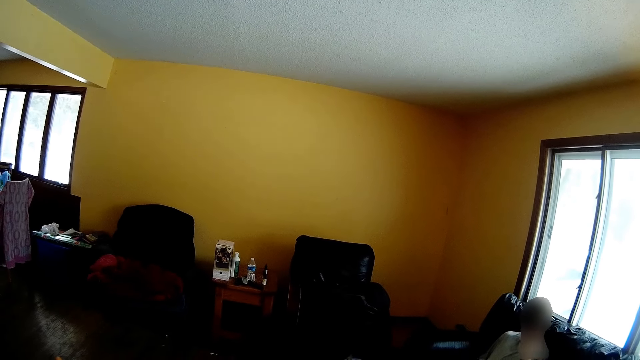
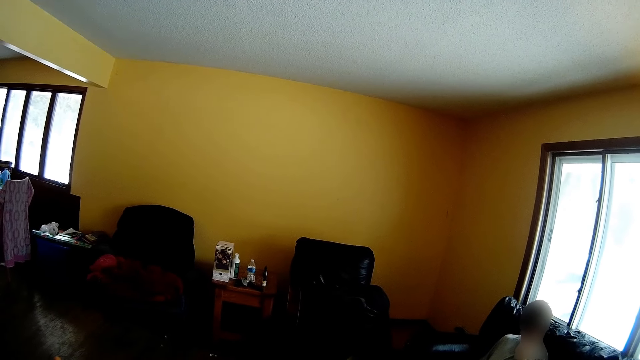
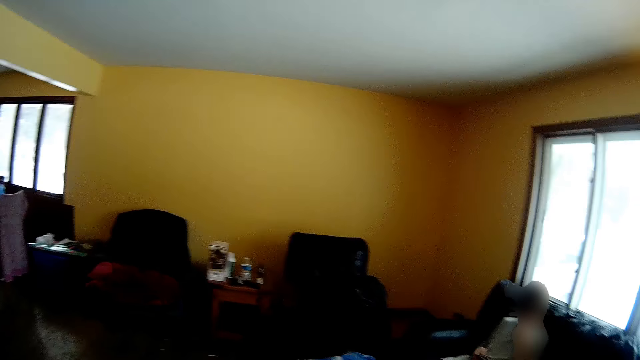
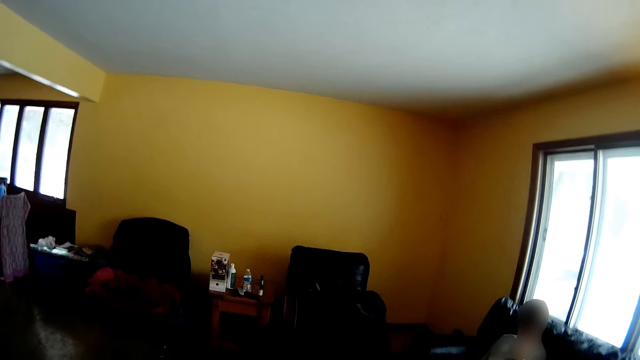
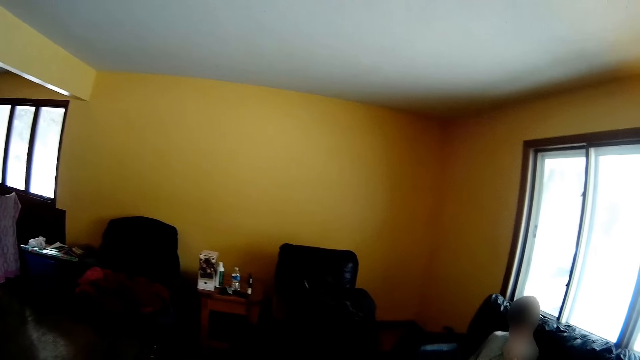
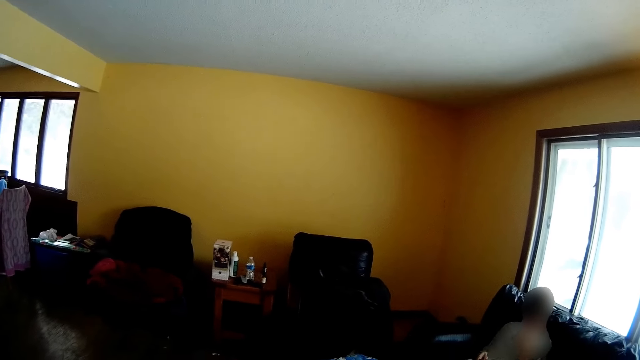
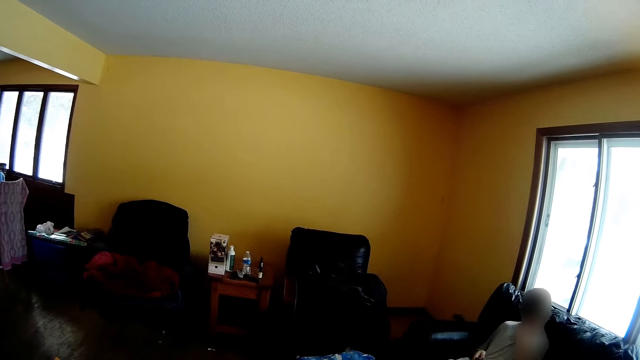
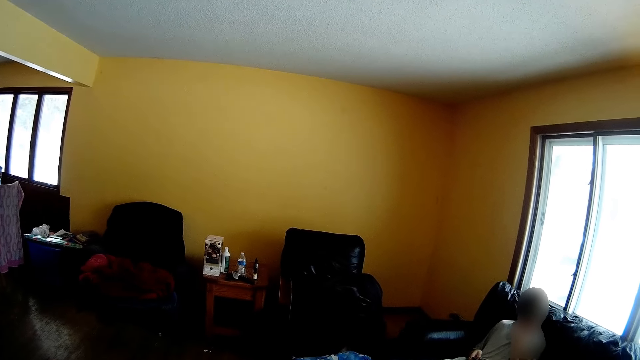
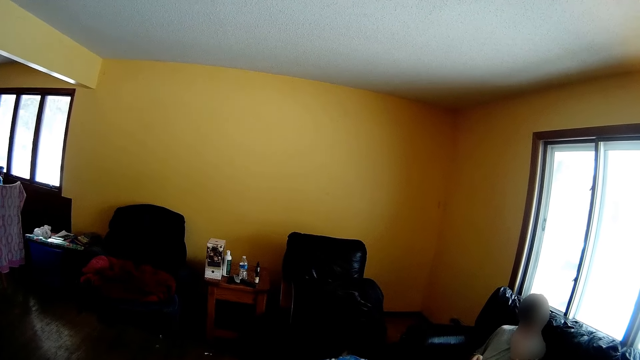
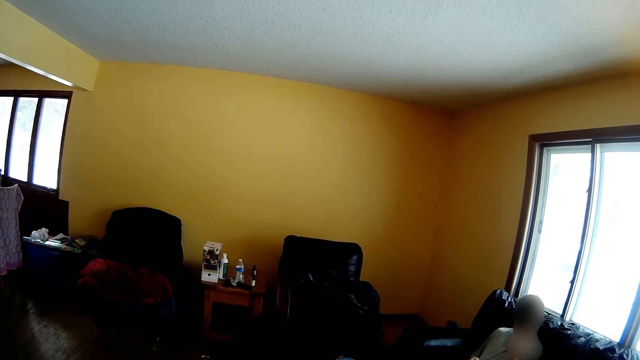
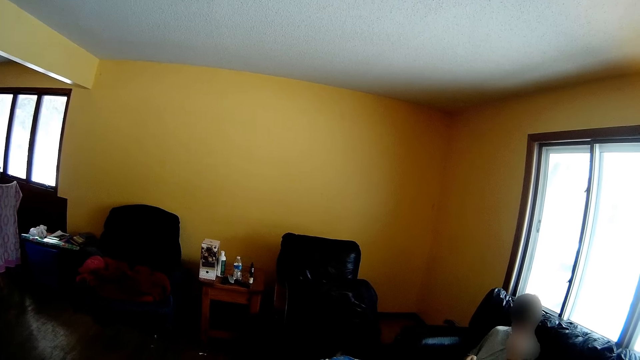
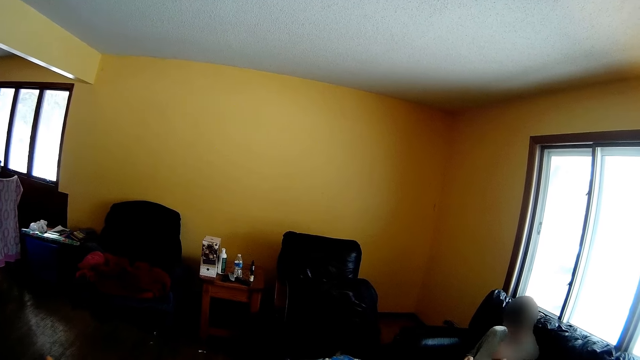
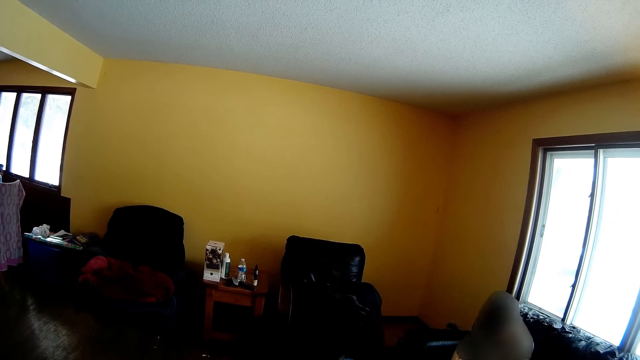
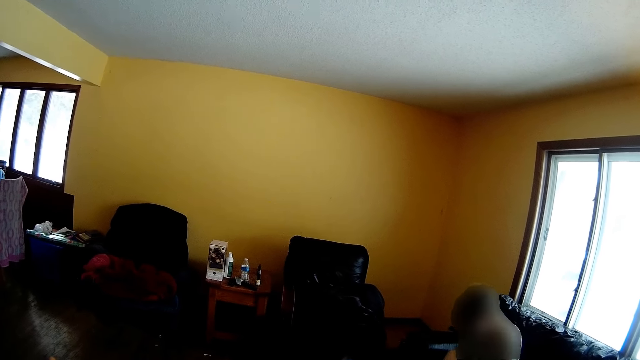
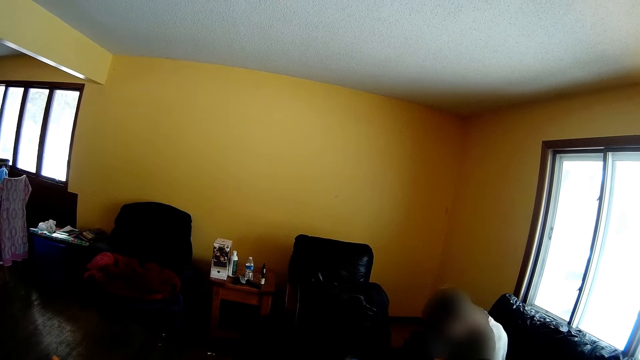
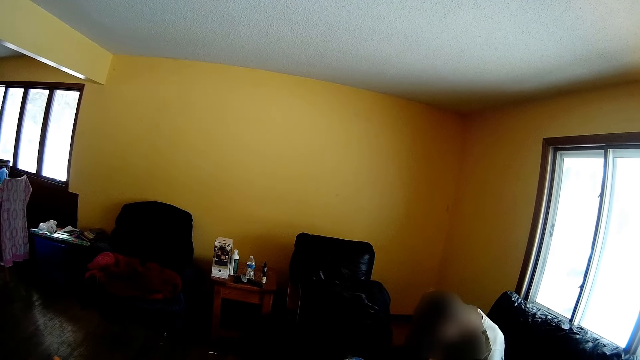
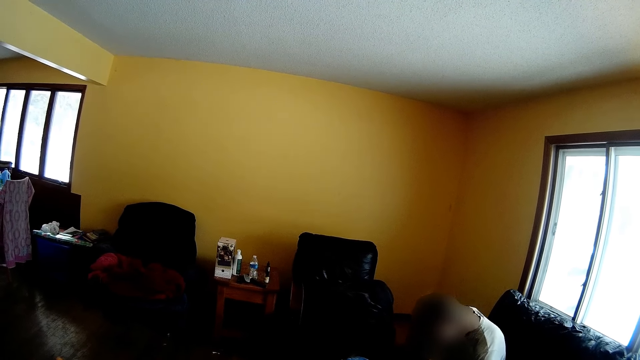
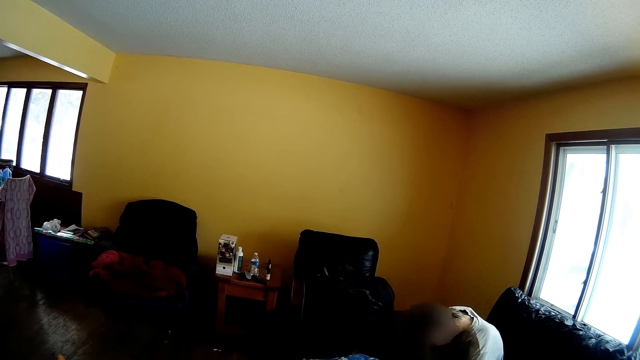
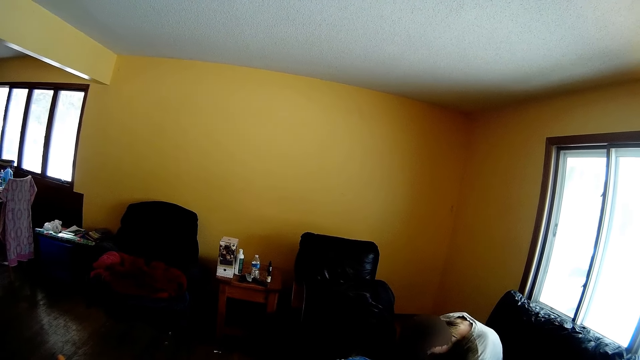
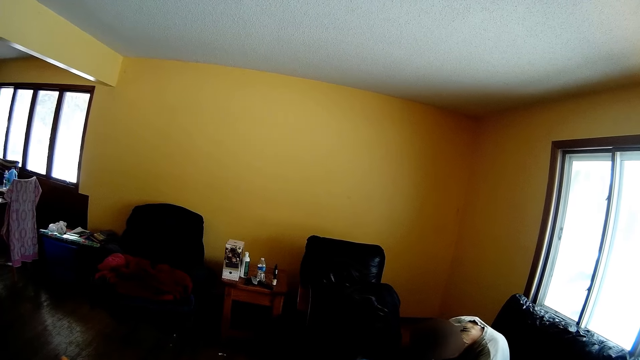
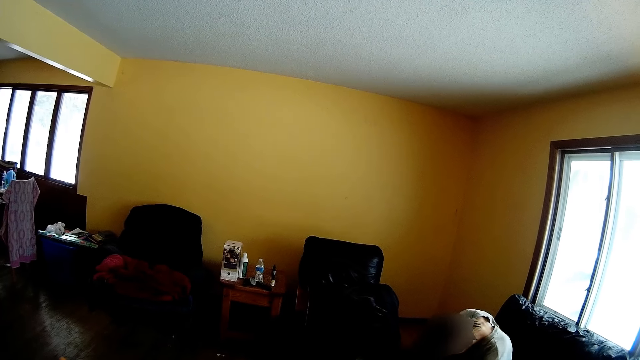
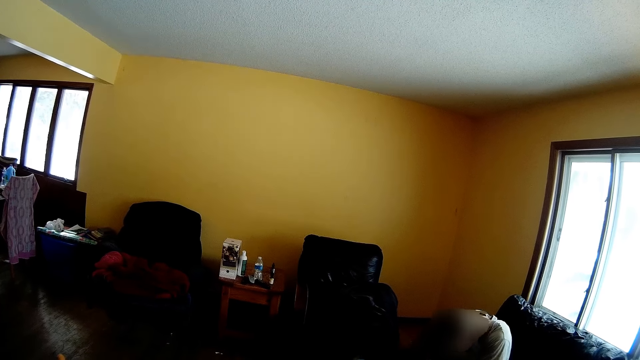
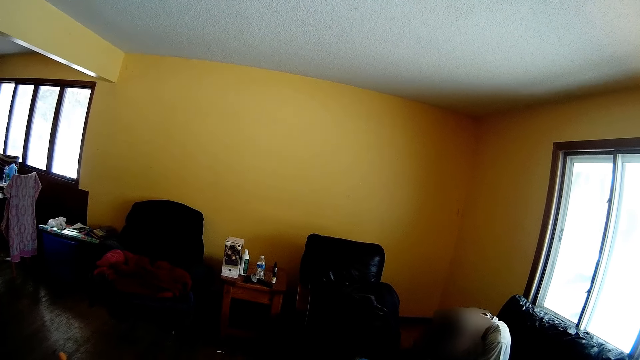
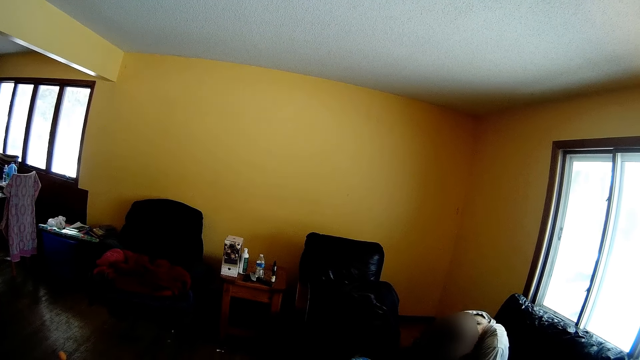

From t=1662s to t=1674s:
The camera wearer bends down.

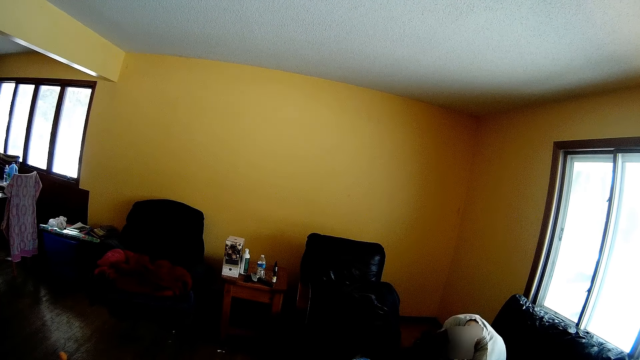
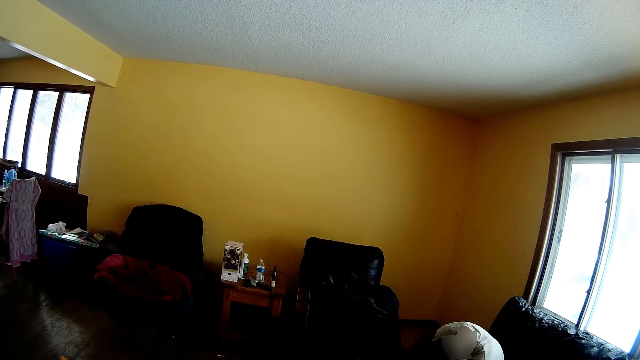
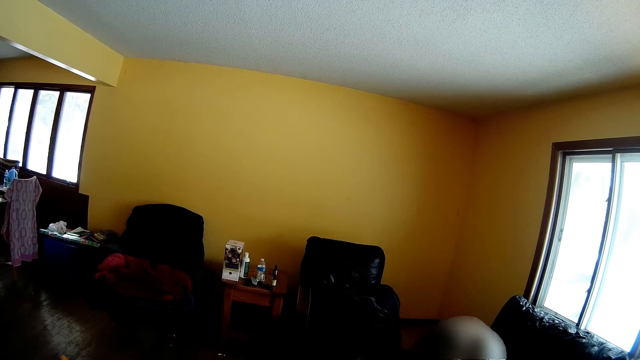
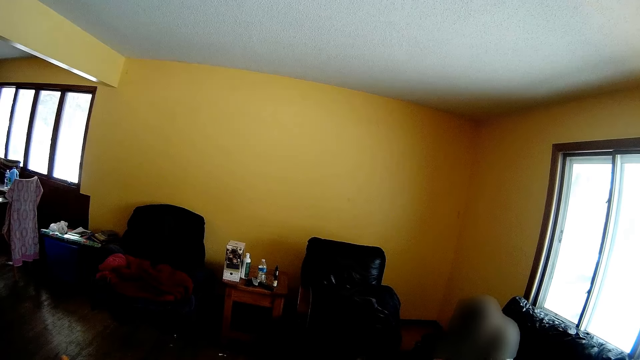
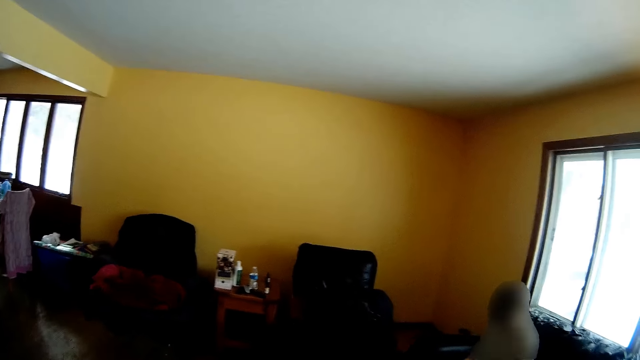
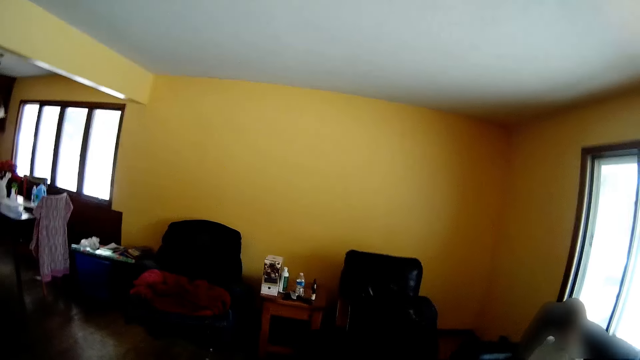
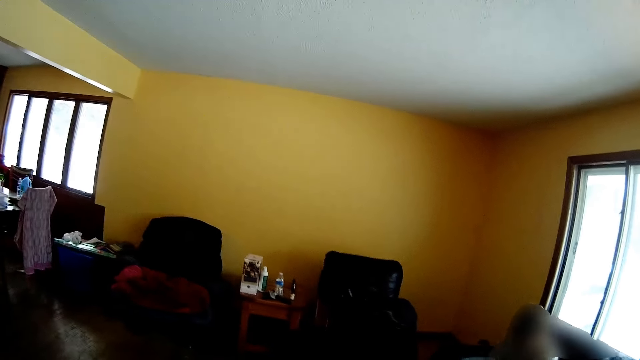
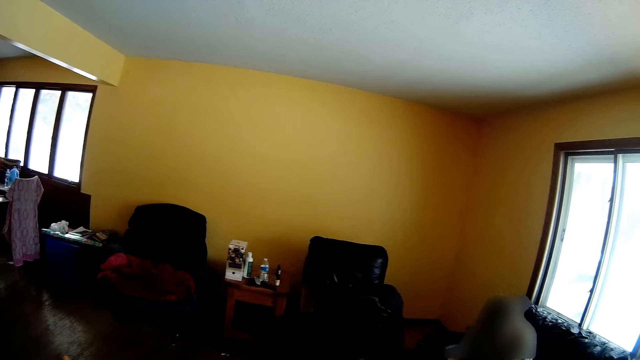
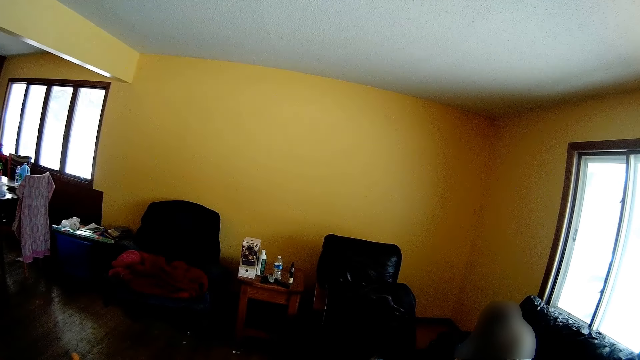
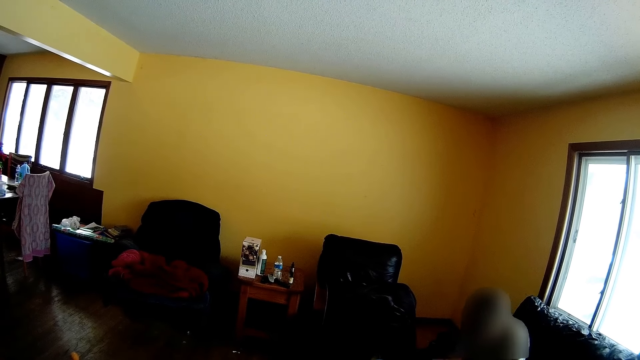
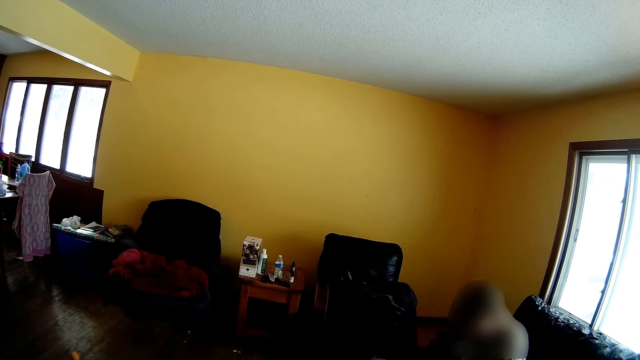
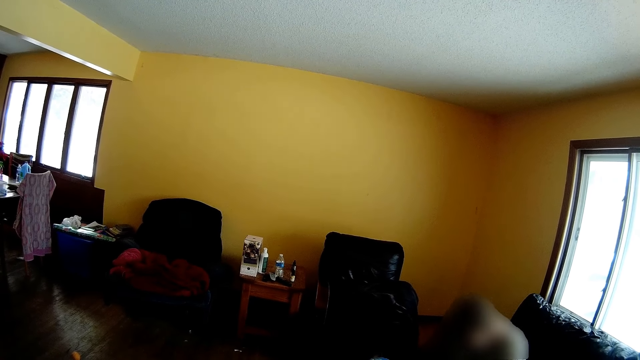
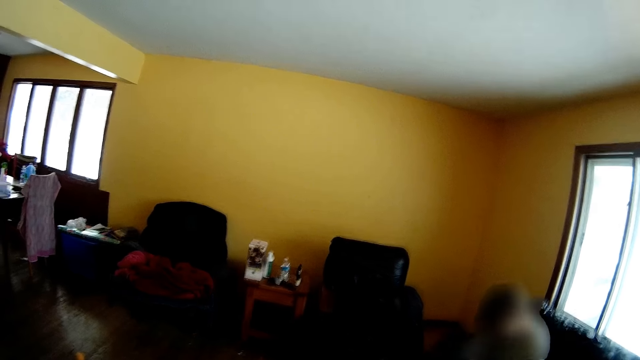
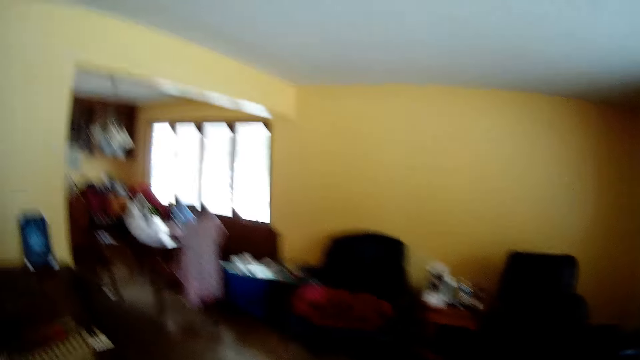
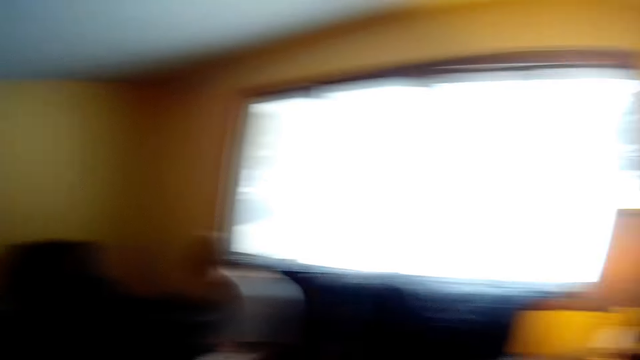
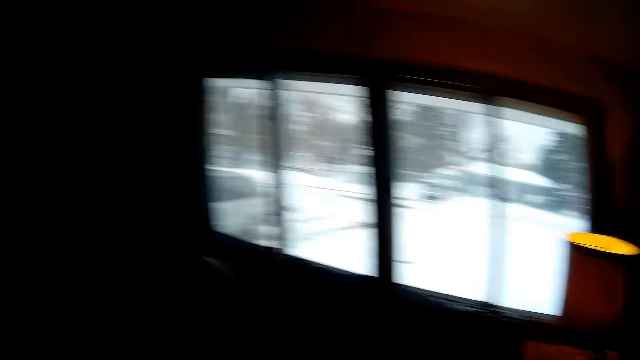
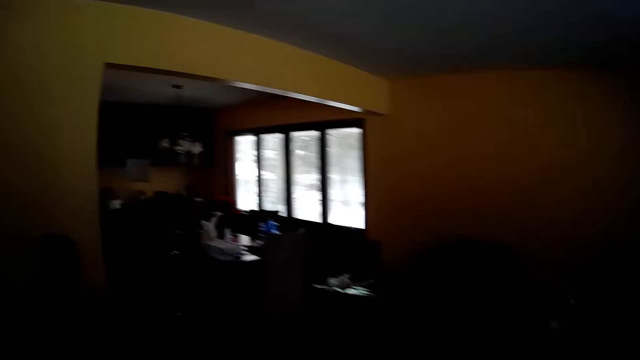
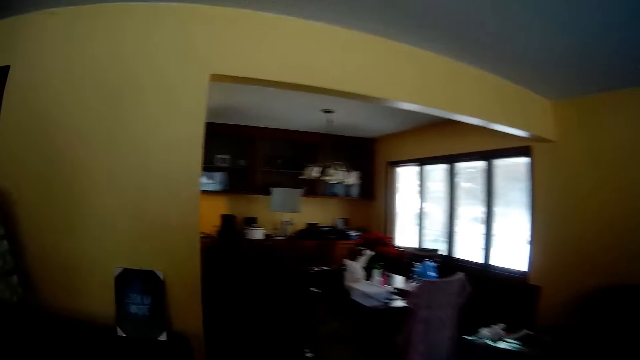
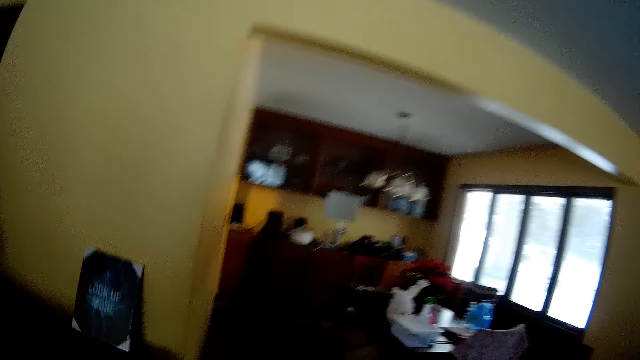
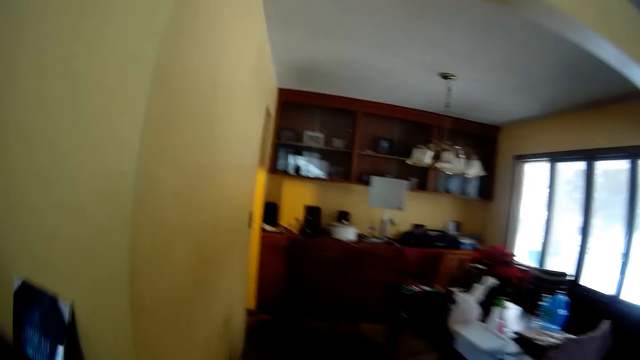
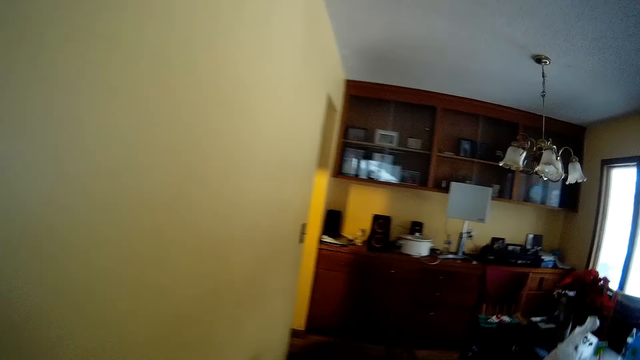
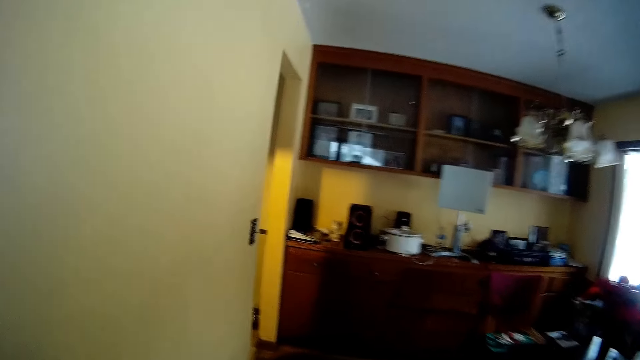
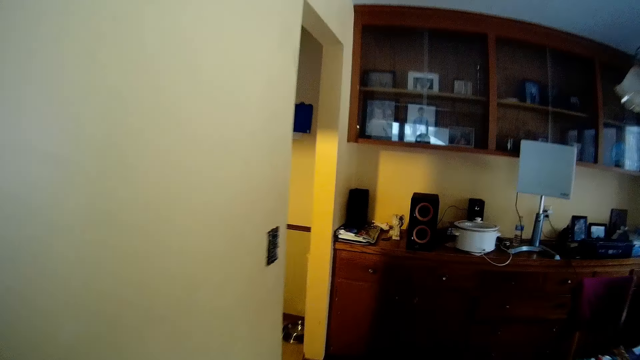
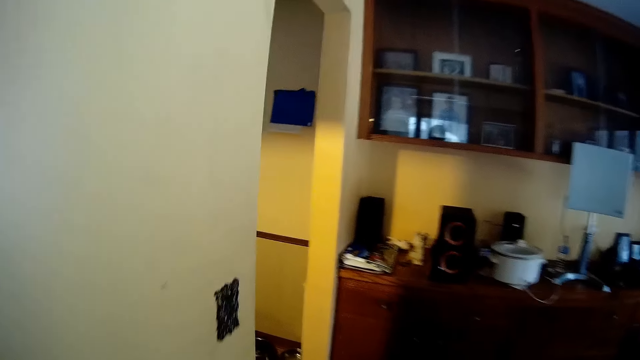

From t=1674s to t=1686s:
The camera wearer walks towards another room. They walk around the apartment.
